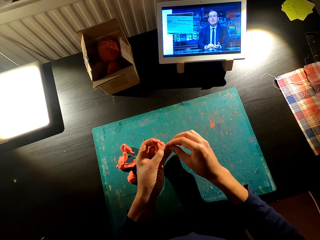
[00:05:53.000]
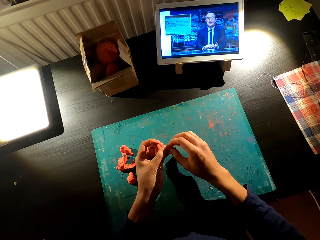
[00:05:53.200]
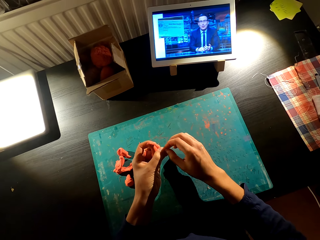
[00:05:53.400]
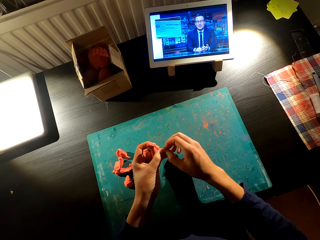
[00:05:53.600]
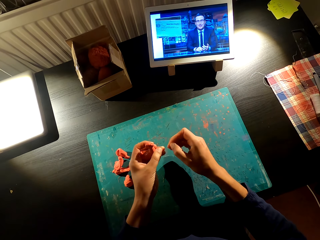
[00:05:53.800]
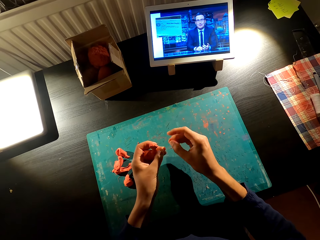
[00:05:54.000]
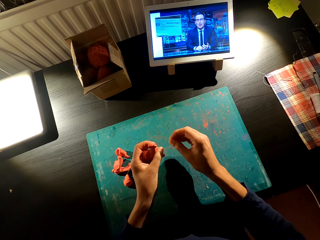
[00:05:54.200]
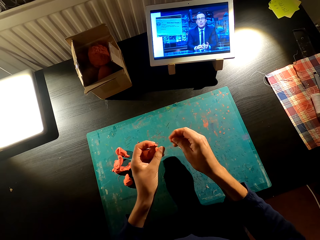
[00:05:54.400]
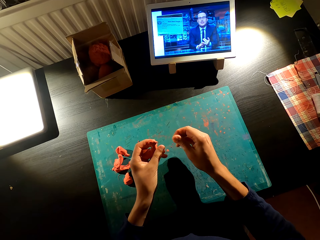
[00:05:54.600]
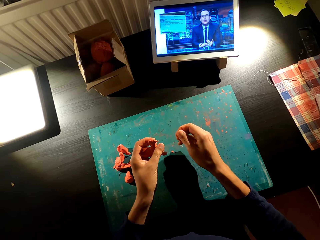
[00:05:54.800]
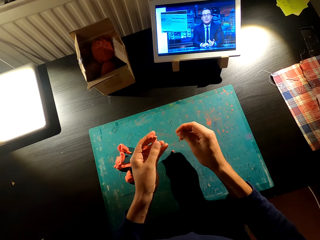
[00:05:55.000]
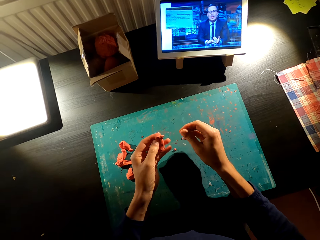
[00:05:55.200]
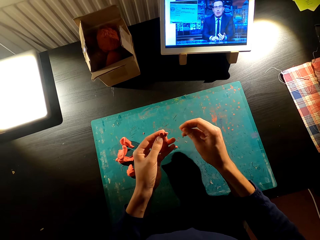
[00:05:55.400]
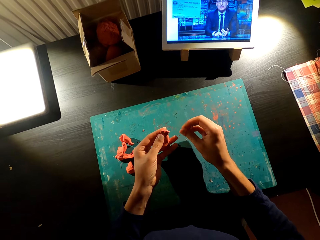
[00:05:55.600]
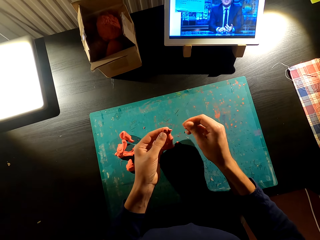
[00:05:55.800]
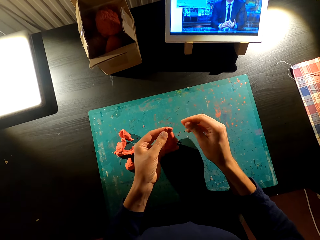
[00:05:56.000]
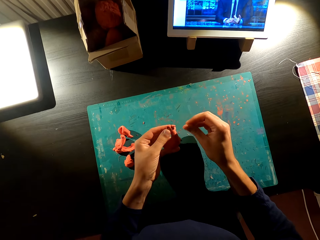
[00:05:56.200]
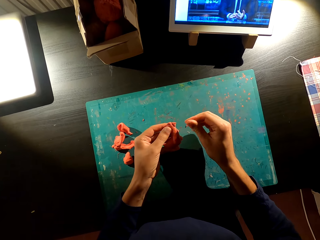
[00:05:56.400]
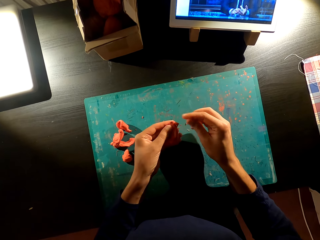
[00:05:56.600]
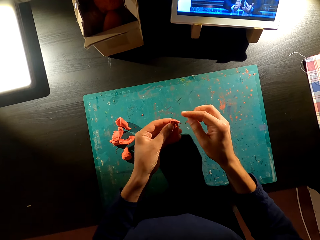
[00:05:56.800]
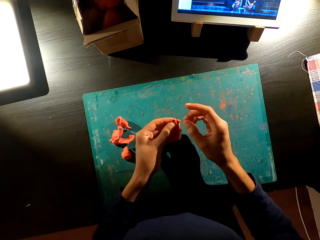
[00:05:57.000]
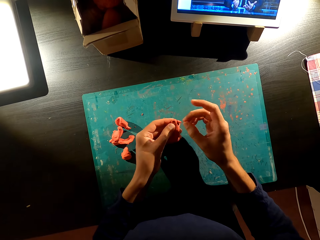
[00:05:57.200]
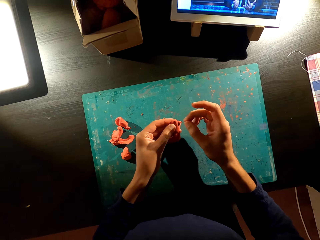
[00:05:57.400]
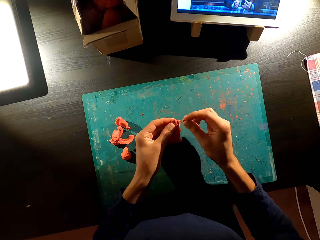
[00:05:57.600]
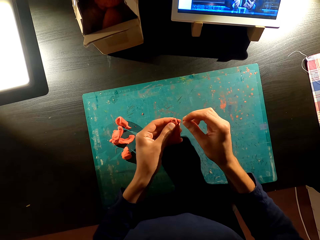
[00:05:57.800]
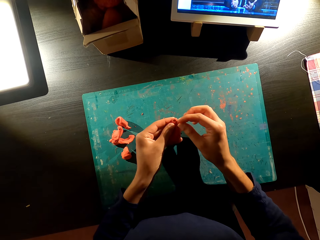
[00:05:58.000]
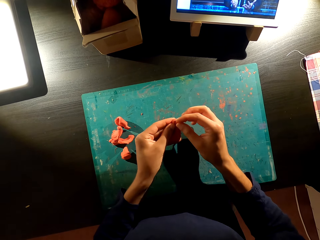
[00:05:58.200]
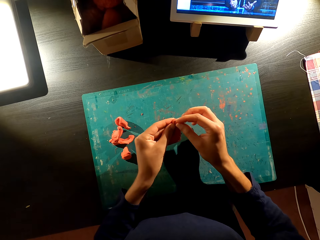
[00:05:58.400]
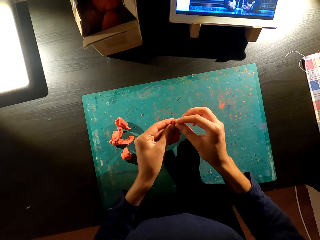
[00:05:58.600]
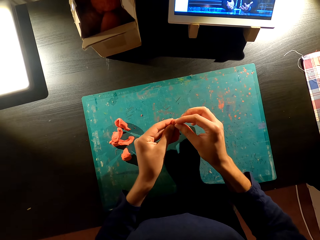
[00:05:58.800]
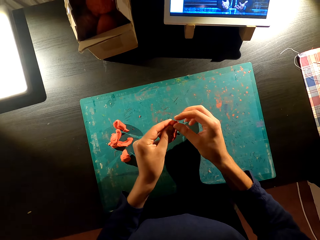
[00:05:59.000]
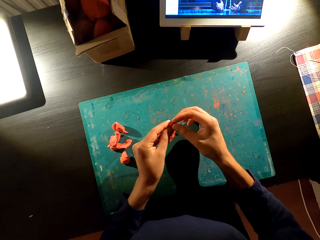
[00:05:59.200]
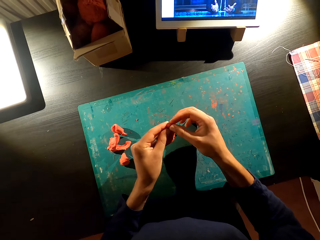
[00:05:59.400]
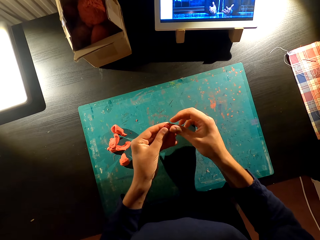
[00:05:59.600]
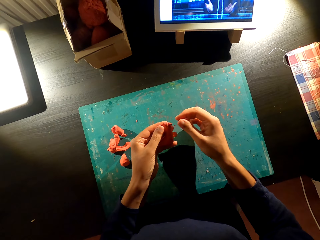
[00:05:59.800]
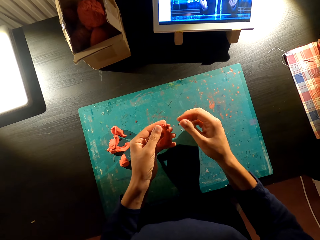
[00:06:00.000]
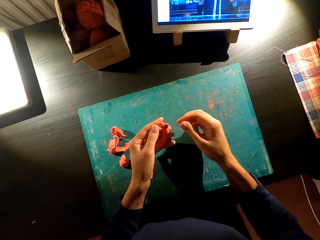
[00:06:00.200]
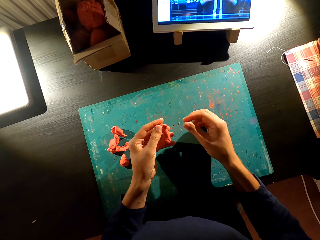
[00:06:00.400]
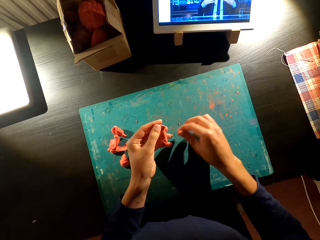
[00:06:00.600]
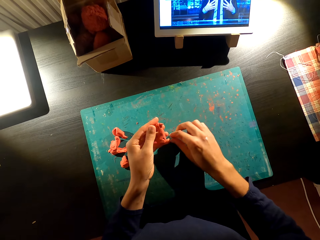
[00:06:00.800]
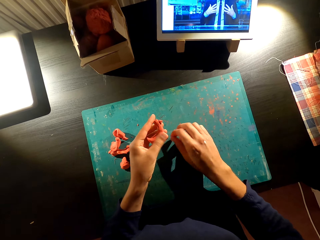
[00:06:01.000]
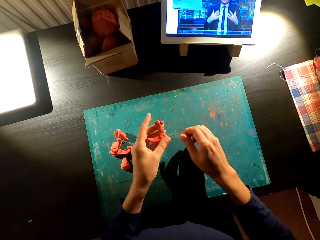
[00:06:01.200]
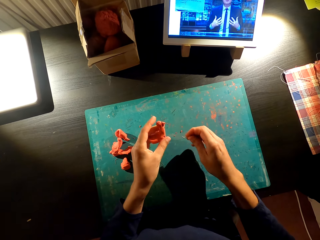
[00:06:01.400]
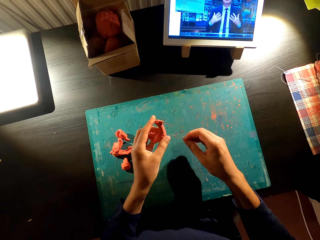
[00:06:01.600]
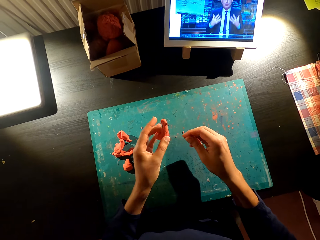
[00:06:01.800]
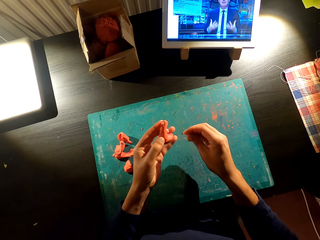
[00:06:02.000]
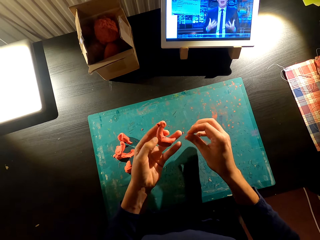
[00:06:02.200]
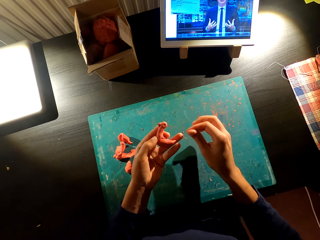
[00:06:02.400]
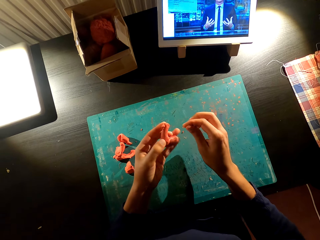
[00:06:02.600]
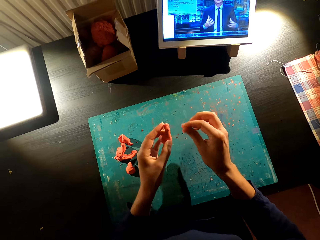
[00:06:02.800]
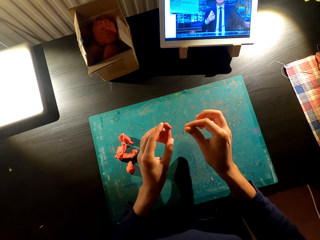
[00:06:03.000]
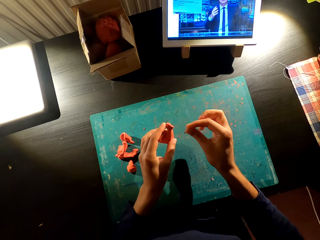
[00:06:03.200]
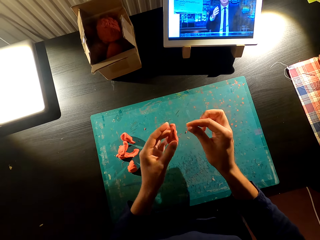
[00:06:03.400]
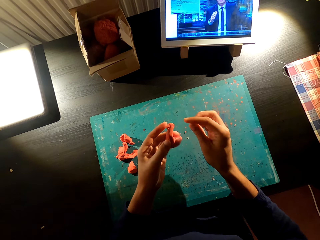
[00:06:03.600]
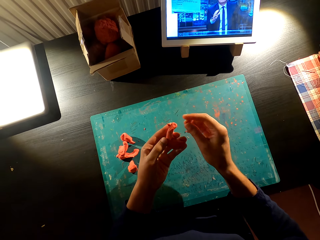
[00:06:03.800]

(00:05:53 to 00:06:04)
The camera wearer makes a toy with the model. They watch the video on the tablet. They pick up the model on the table.

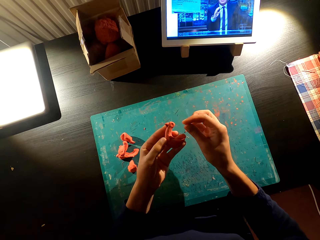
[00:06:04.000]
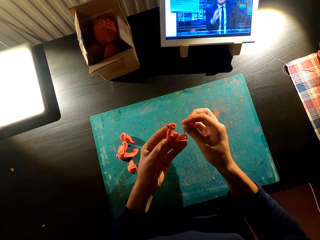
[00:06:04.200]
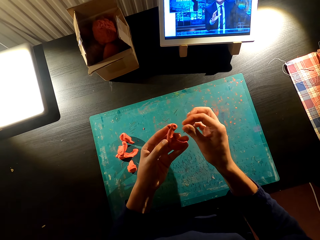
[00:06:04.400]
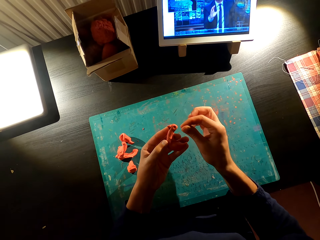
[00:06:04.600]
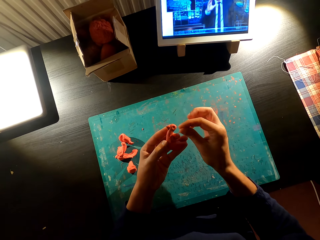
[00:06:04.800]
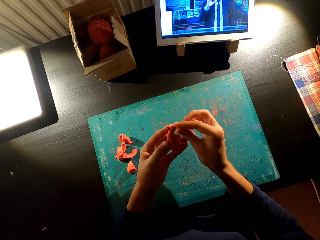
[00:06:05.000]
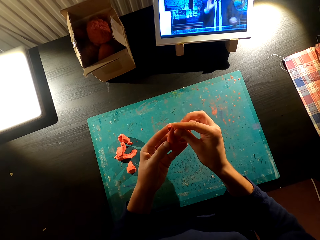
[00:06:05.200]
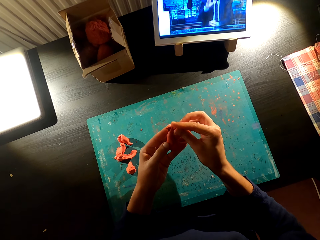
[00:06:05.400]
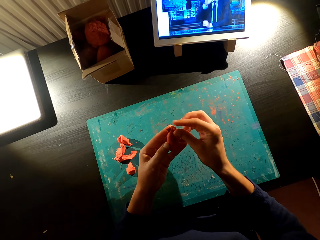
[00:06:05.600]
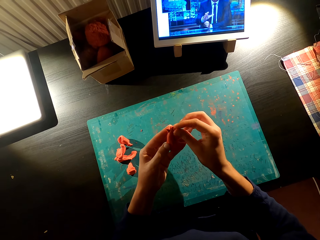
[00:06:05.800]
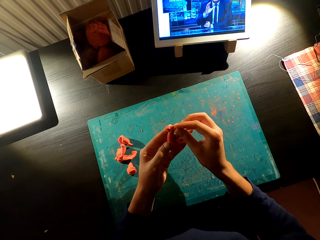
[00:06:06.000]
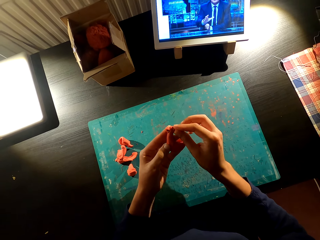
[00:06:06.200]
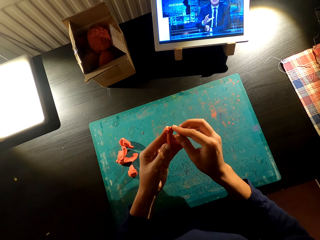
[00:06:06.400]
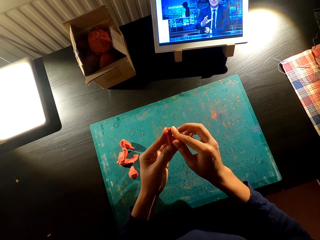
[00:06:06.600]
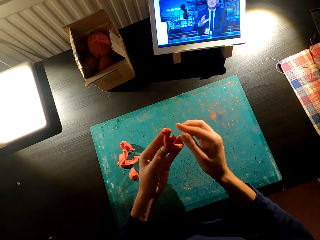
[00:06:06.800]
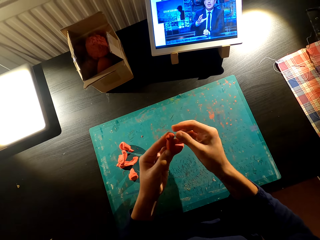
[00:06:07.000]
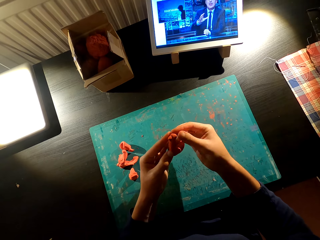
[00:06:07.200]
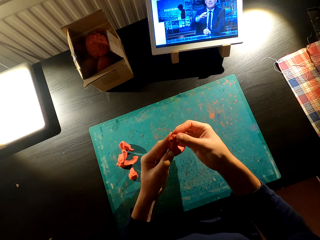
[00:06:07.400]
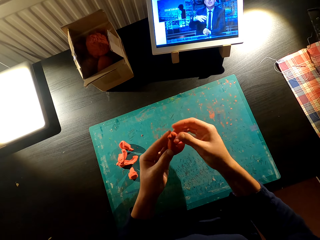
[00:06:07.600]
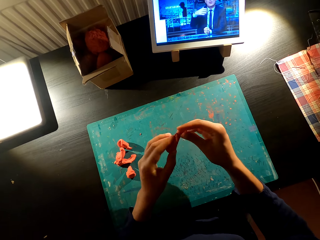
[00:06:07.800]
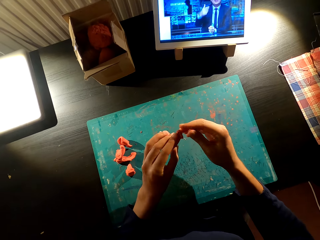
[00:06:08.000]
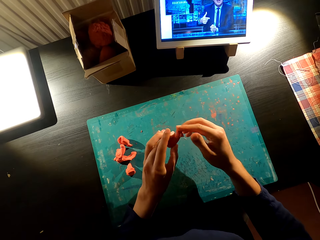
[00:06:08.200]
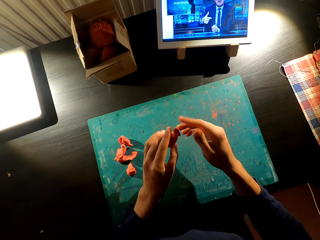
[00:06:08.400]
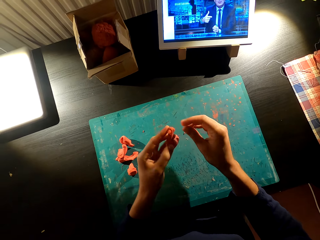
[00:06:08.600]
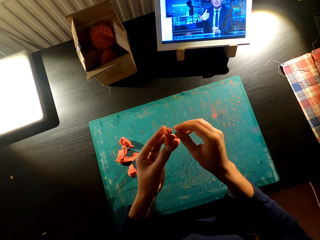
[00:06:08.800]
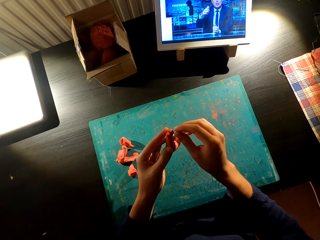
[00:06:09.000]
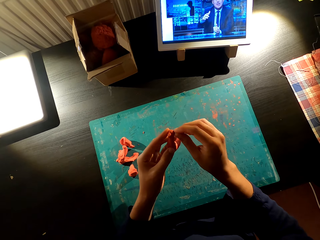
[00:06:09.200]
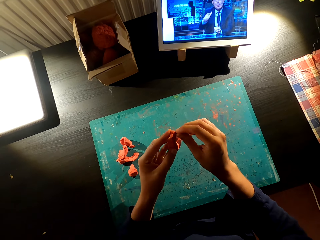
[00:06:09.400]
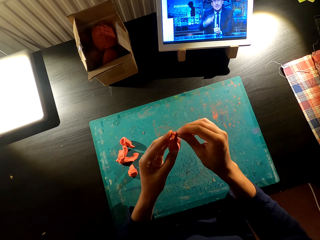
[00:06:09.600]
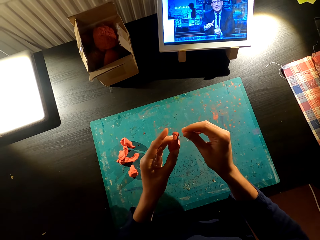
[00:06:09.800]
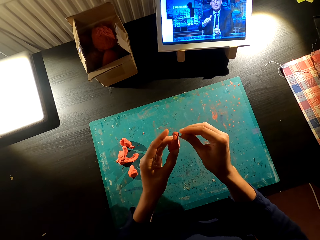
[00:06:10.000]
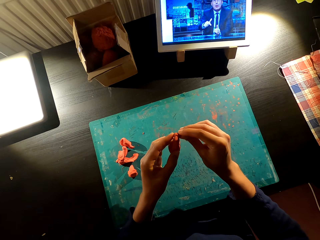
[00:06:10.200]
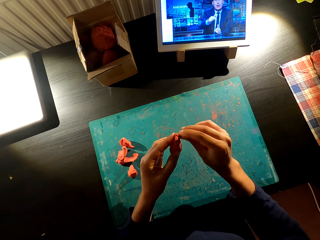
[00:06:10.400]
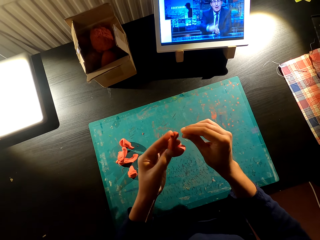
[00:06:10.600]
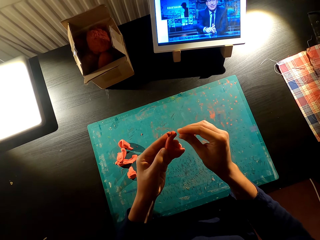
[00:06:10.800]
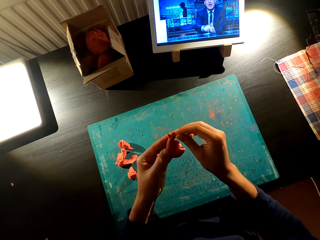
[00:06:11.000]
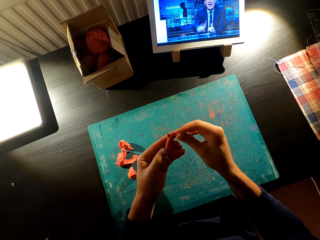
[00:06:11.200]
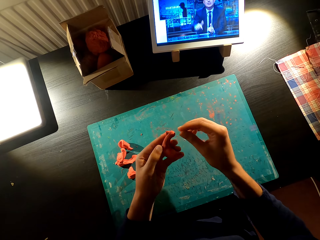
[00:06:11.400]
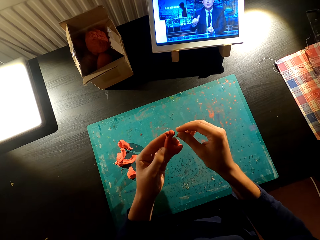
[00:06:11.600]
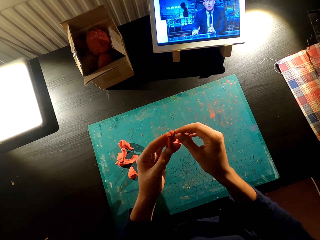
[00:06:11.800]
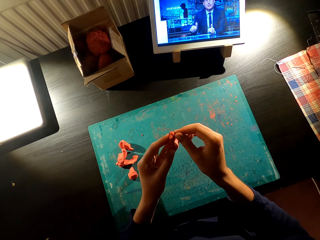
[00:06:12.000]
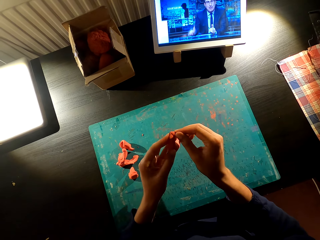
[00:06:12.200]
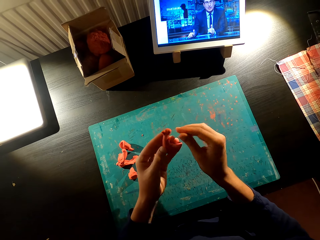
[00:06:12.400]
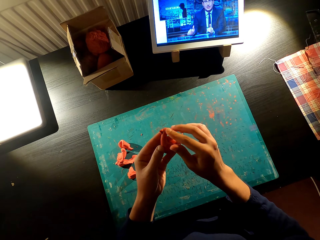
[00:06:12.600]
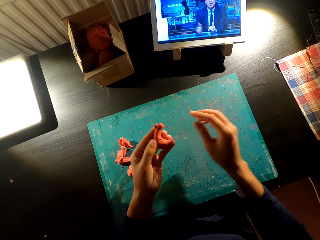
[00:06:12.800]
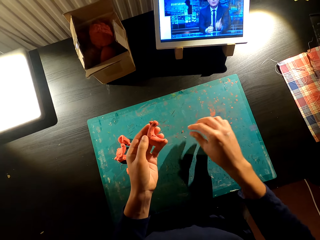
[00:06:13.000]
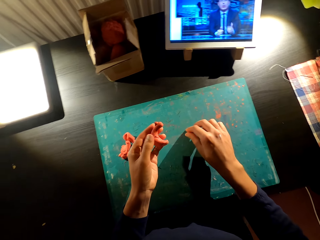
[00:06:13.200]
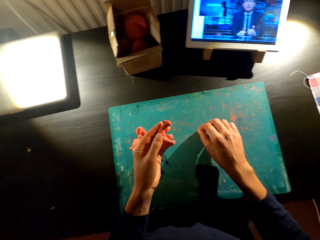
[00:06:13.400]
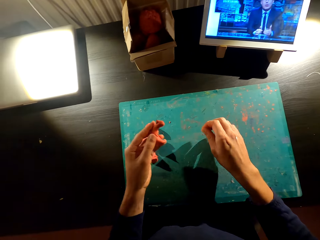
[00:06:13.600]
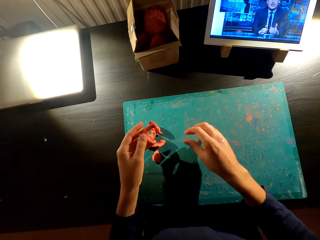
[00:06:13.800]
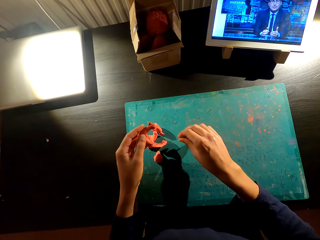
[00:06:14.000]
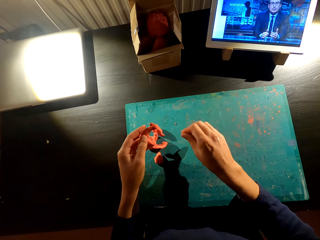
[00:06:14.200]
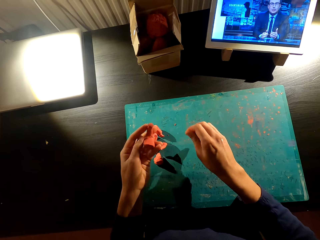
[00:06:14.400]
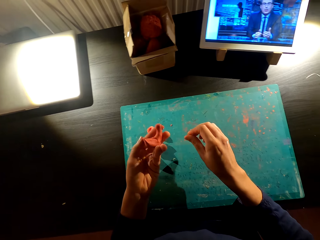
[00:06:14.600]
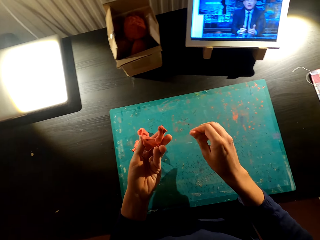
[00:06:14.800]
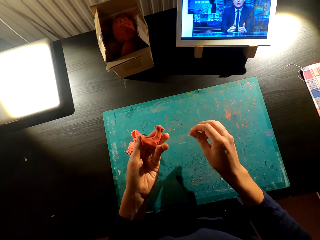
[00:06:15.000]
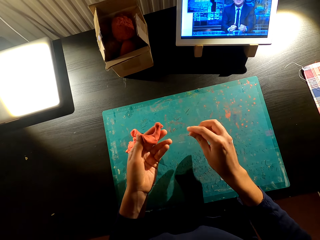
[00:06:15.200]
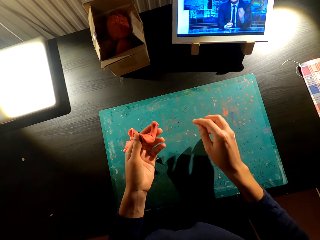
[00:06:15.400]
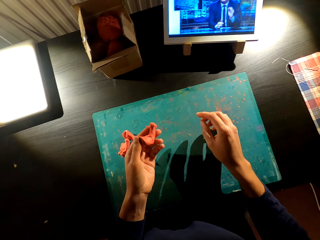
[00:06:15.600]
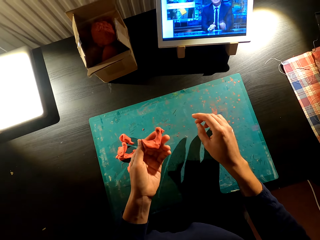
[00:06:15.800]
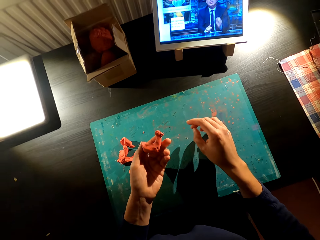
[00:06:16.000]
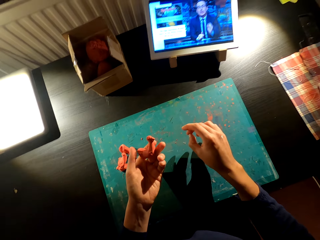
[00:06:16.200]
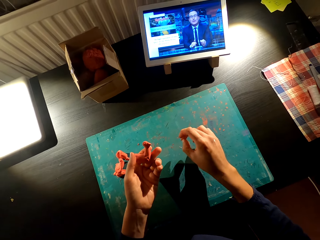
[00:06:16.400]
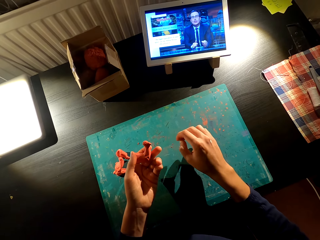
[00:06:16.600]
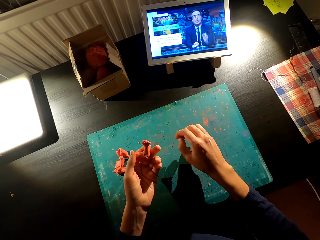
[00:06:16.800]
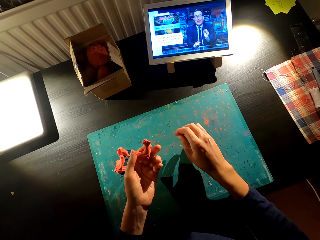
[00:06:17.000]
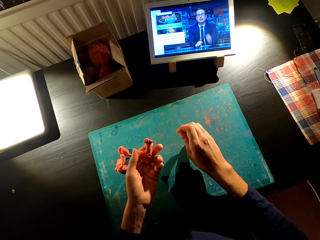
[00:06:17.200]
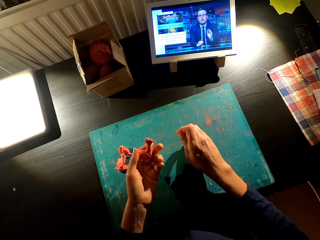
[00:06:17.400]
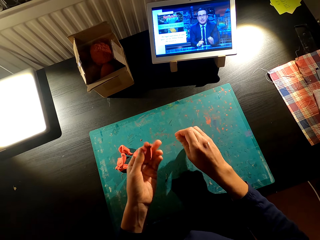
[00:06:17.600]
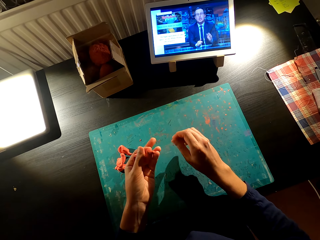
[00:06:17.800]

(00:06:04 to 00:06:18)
The camera wearer makes the toys with the model. They watch the video on the tablet. They look at a sculpture.
